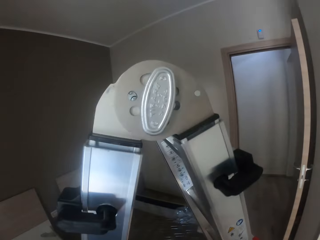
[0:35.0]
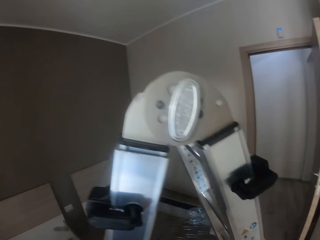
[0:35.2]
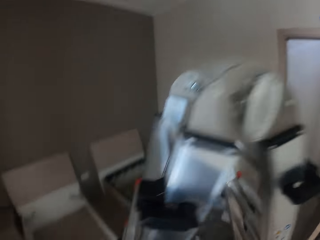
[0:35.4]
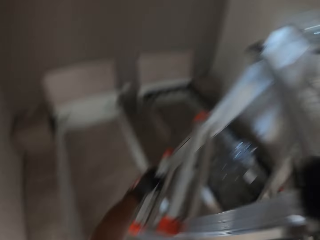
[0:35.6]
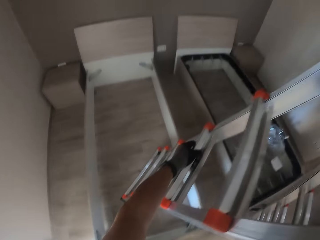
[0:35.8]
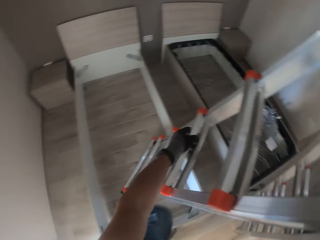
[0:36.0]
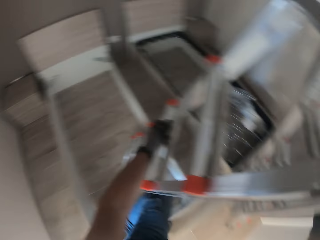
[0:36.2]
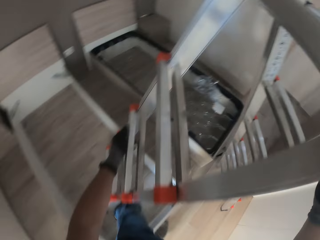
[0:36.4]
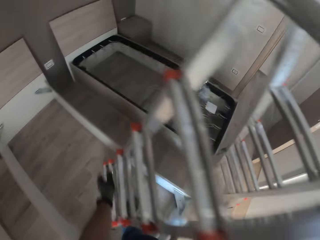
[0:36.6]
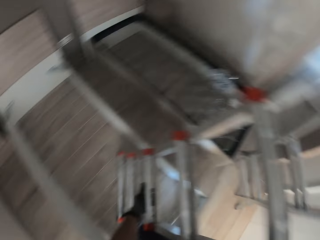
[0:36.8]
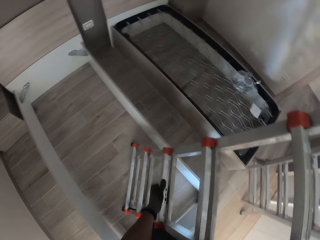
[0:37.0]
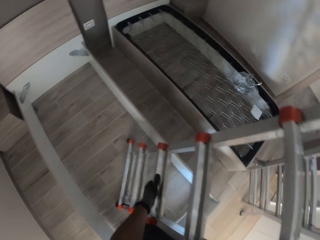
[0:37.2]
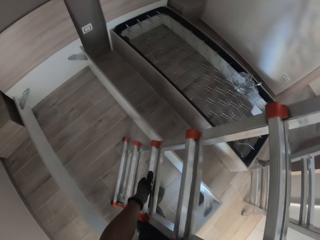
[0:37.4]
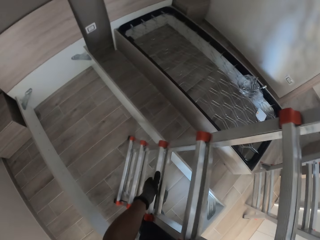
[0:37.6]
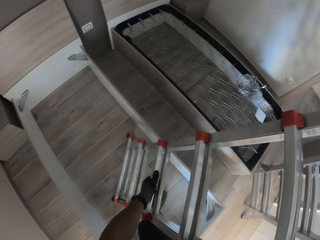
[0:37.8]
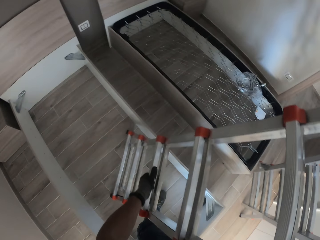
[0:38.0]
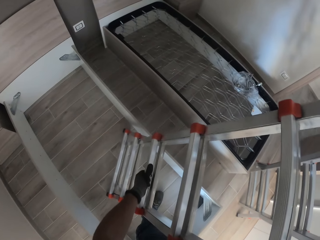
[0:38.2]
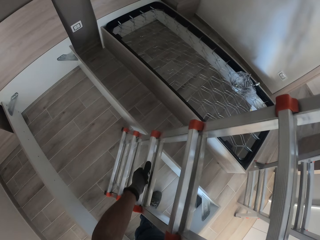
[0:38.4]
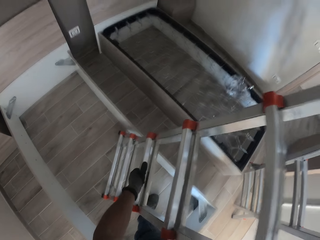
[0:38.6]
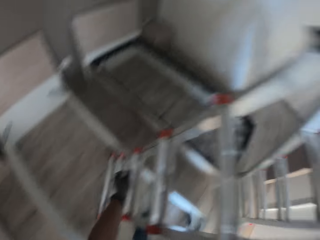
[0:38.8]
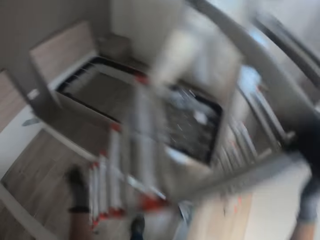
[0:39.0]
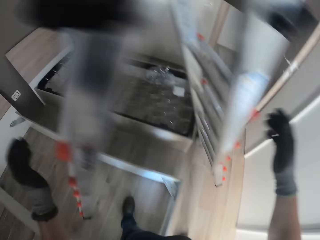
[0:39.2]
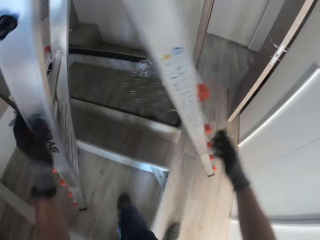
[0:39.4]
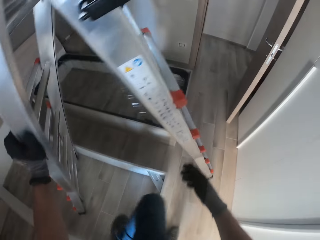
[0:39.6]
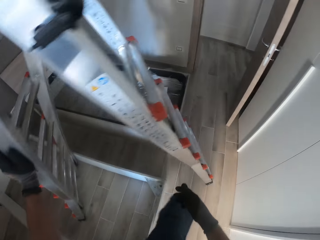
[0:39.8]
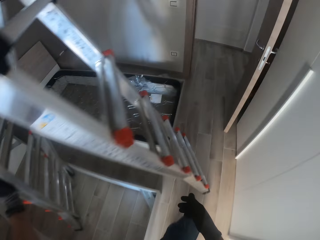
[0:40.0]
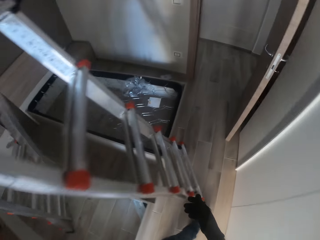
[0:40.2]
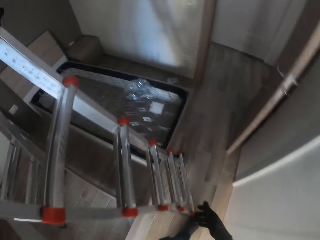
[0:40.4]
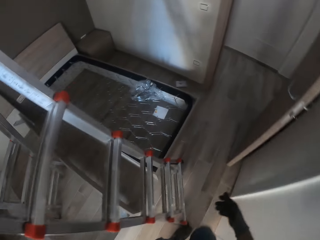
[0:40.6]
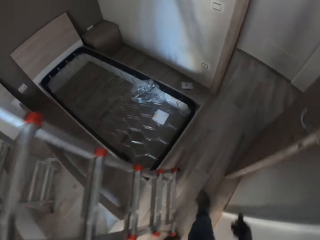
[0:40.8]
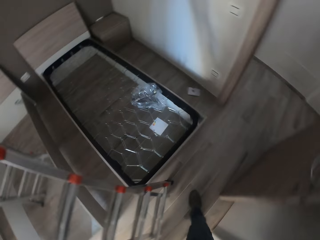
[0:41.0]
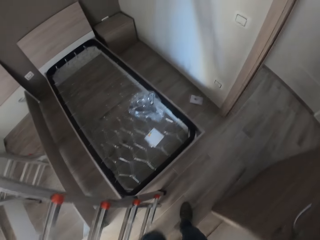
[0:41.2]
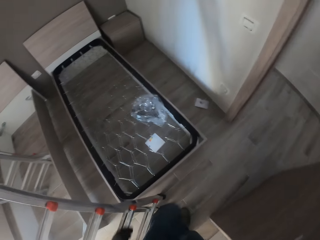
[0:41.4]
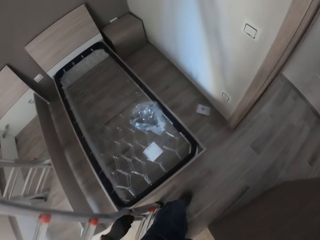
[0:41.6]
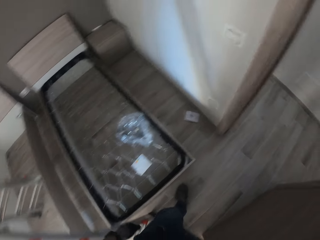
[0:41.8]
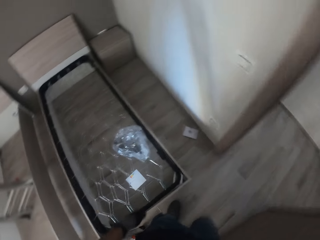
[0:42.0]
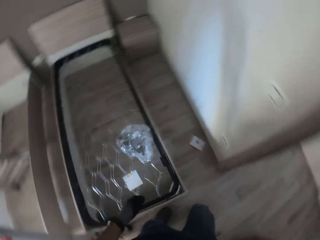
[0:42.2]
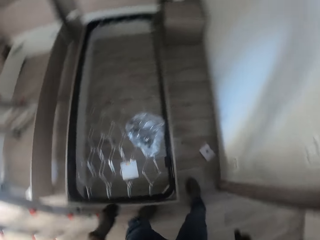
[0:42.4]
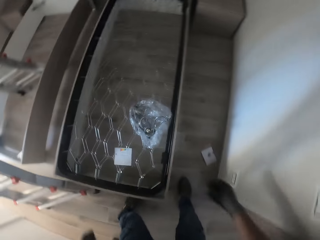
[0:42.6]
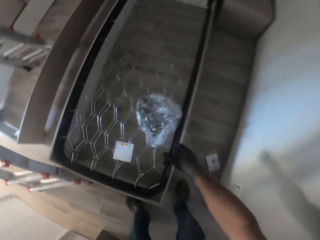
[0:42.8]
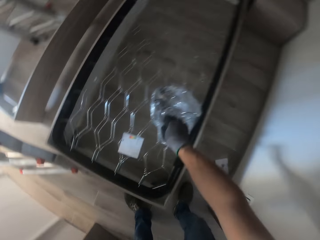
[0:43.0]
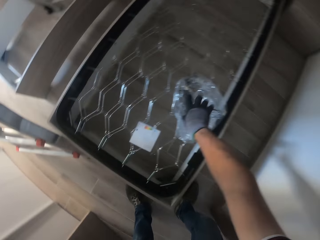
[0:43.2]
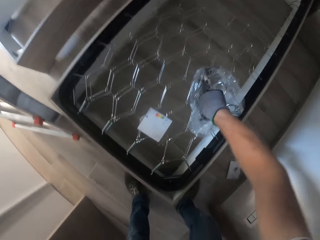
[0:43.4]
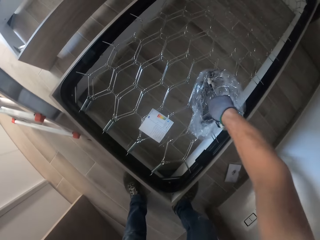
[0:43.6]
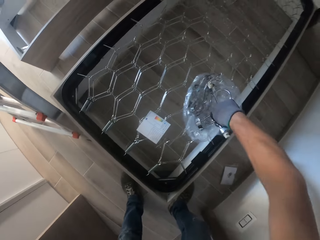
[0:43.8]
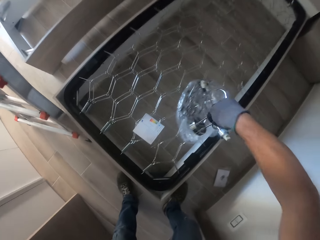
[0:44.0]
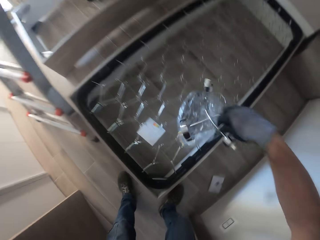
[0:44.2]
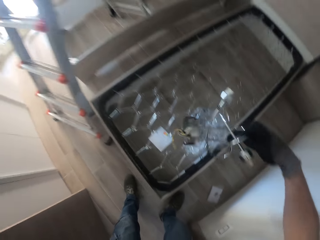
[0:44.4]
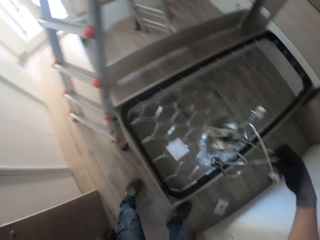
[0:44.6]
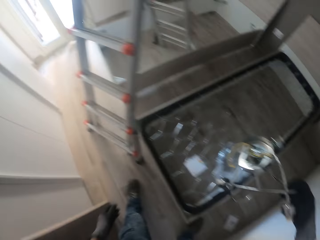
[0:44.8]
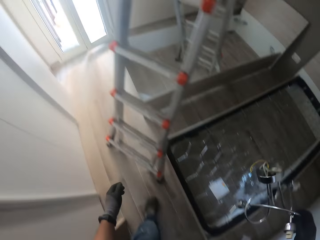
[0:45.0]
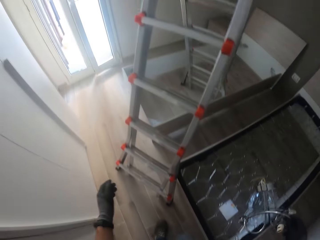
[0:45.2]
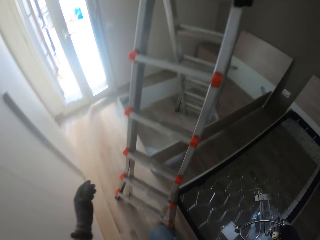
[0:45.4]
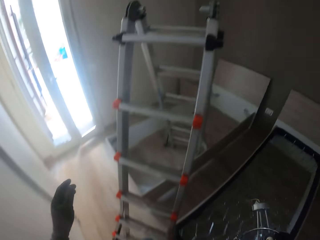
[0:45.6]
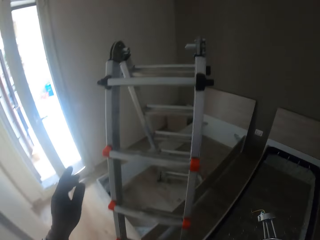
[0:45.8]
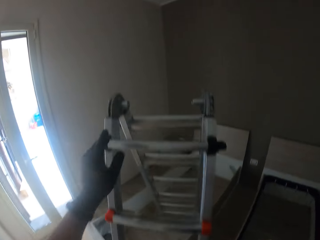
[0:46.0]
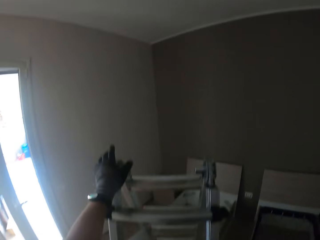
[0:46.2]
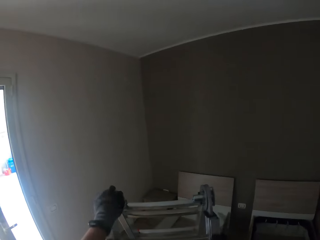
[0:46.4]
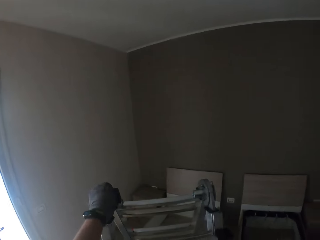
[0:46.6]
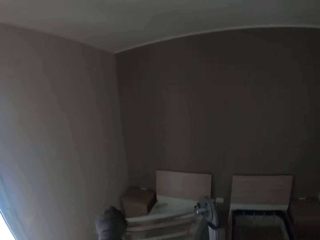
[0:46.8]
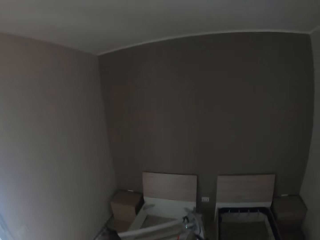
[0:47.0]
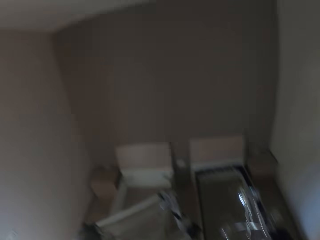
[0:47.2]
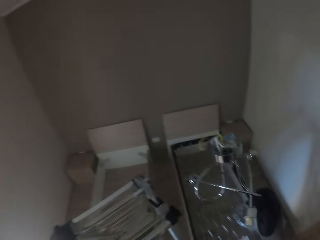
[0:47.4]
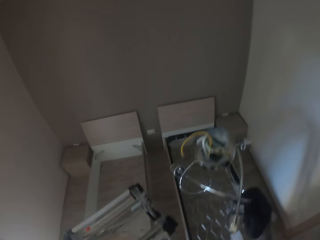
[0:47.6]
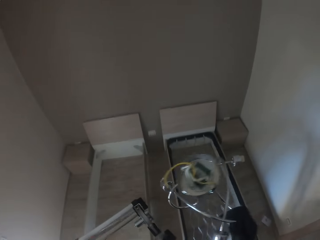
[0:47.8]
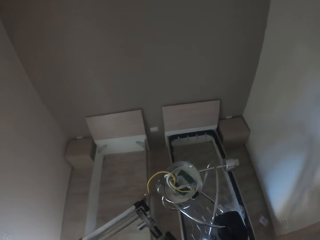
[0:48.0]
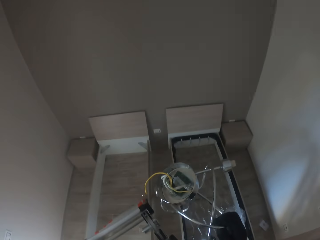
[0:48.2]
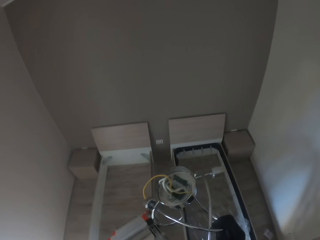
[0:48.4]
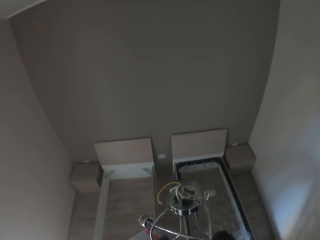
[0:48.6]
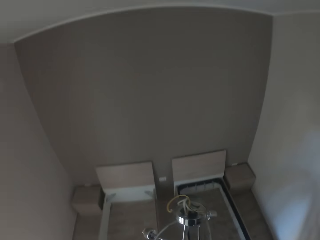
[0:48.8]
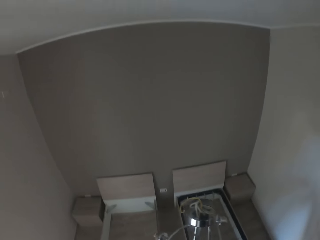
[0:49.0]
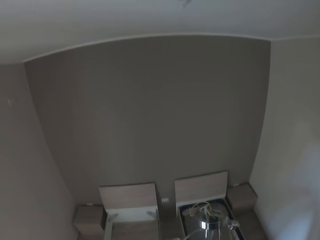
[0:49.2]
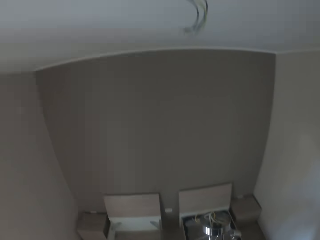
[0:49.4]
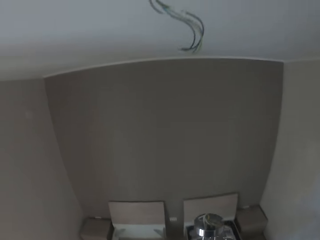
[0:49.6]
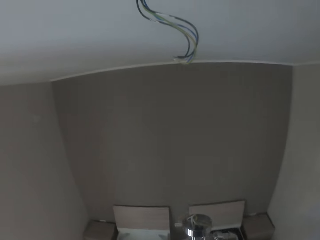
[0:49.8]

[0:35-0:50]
The camera wearer puts the ladder on the floor. He puts the ladder on the floor again. He takes his gloved right hand off the ladder. He walks towards the door of the room. He picks up a lampholder or sconce from a nylon on a bed frame with his gloved right hand. He climbs the ladder.

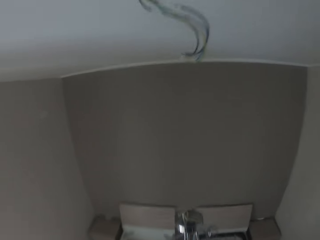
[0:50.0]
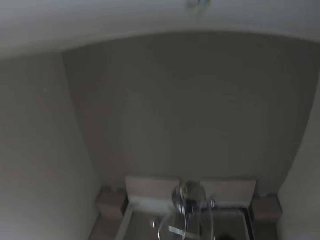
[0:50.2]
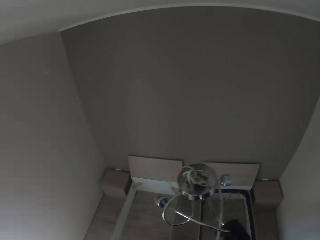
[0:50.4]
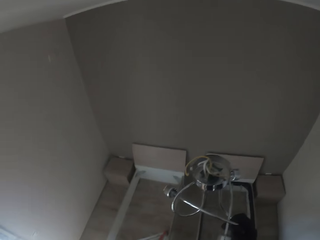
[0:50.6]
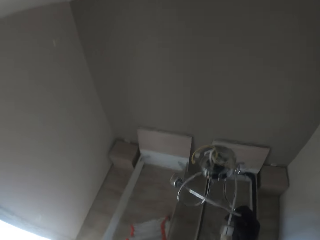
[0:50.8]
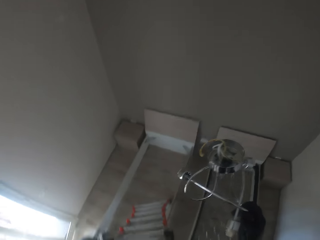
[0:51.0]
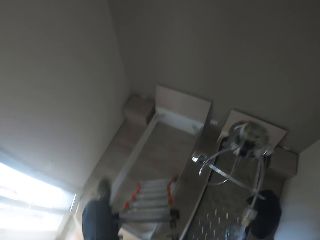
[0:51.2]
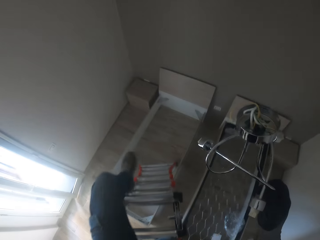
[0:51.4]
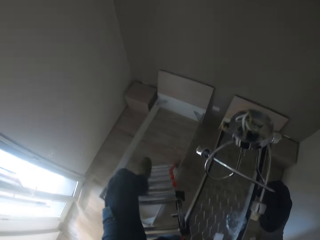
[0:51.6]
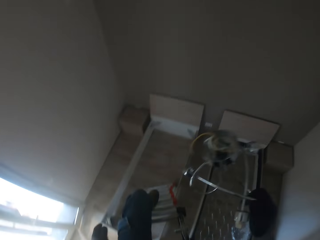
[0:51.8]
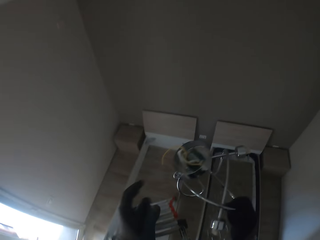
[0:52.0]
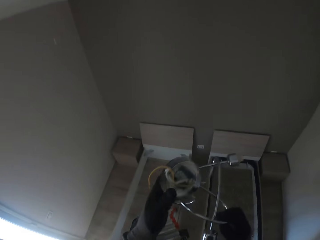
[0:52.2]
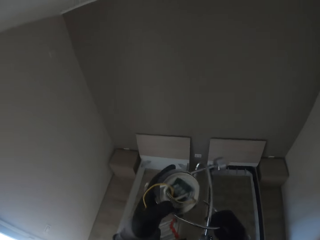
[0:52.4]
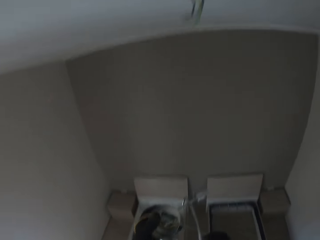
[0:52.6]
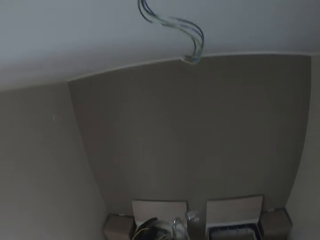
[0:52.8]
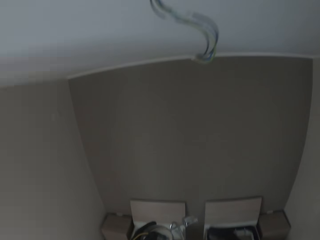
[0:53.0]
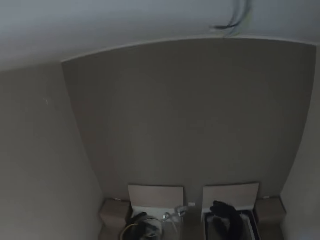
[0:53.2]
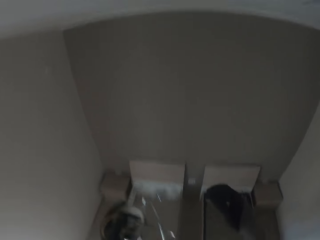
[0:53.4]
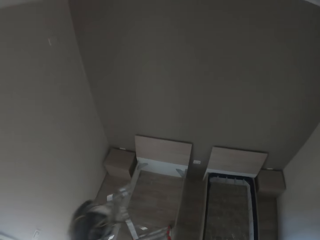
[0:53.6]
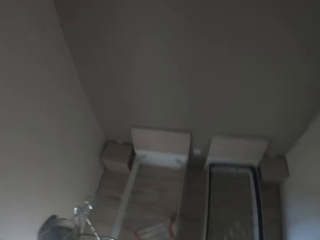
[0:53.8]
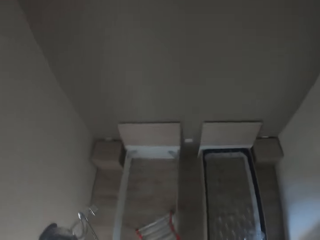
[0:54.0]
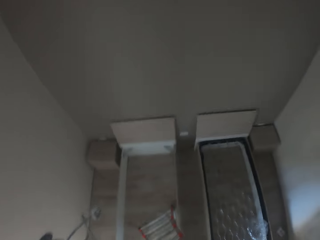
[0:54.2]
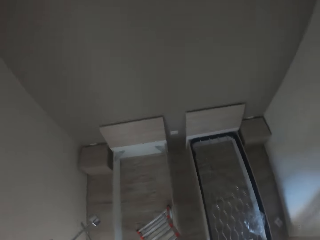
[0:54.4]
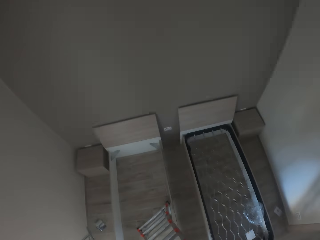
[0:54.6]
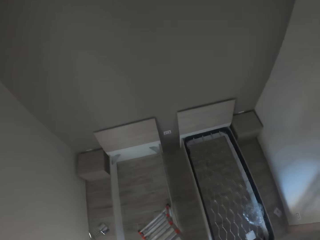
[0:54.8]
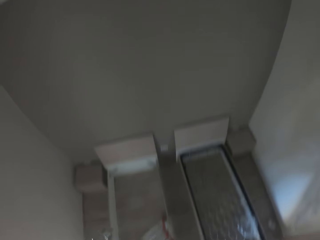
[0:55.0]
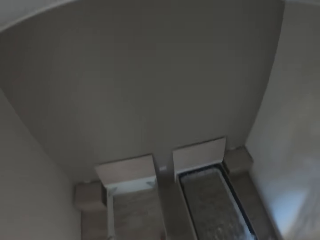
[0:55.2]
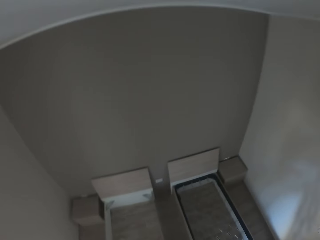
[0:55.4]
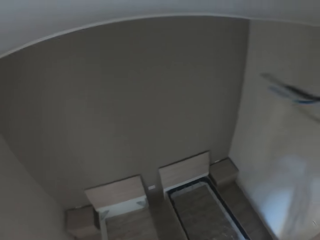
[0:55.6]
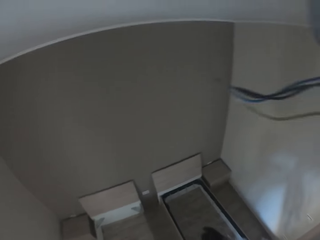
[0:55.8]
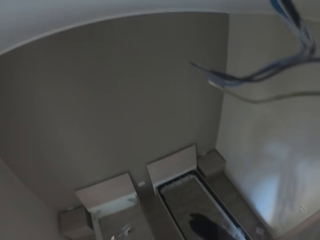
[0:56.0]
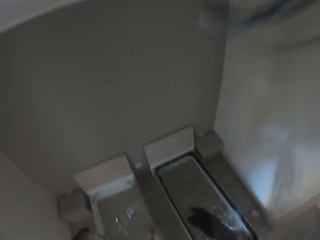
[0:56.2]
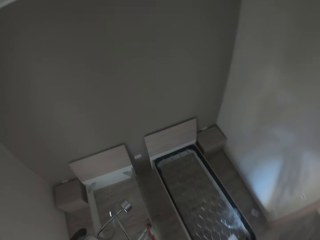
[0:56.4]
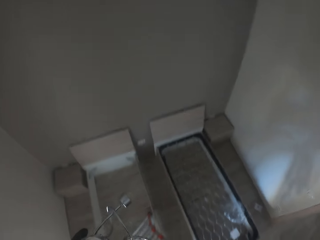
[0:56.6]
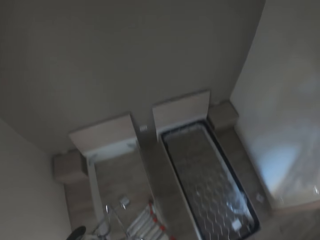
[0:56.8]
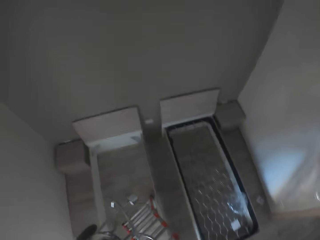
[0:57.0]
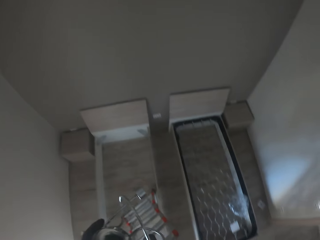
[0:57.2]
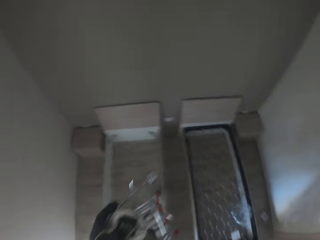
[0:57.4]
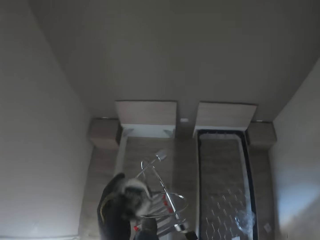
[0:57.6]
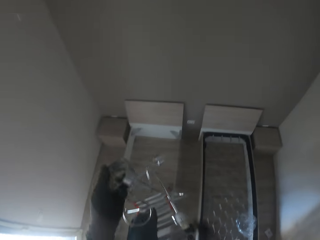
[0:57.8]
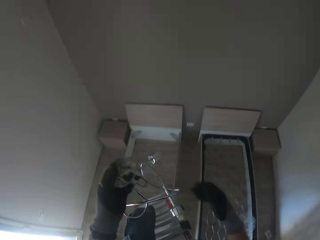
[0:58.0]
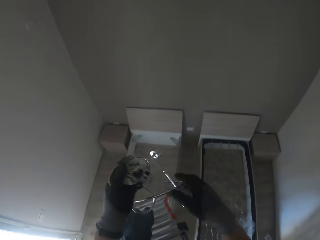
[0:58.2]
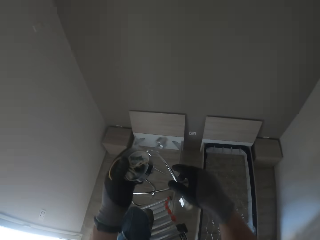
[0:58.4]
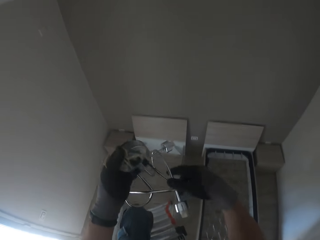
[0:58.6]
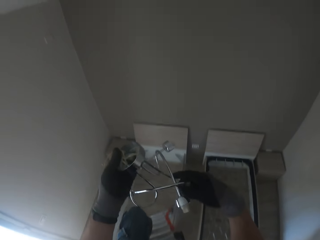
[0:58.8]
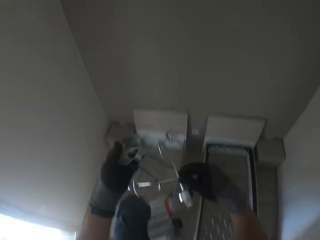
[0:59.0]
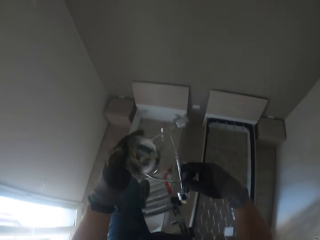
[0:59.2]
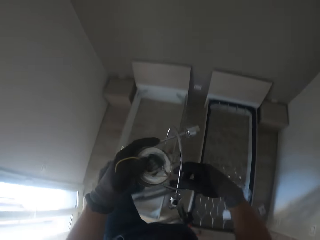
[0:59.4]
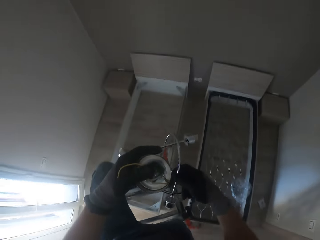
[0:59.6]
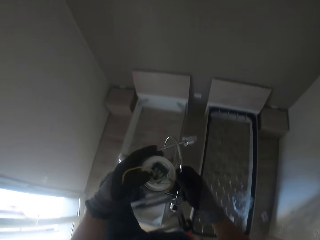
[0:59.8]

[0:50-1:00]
The camera wearer holds the lampholder with both gloved hands. He holds the lampholder in his gloved left hand. He holds the lampholder with both gloved hands.
